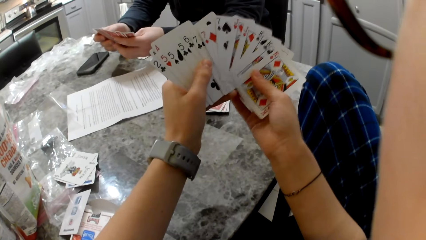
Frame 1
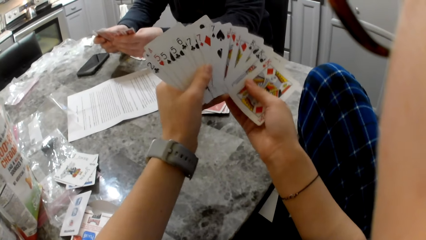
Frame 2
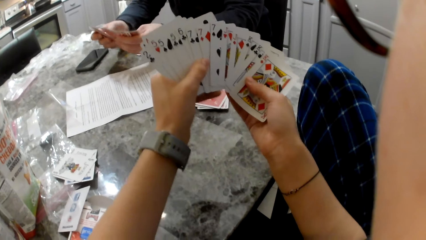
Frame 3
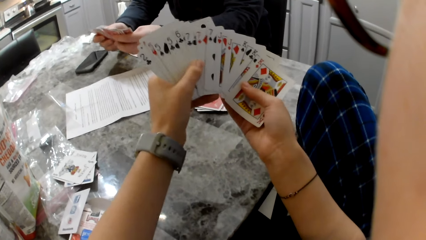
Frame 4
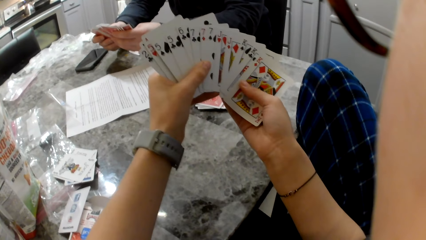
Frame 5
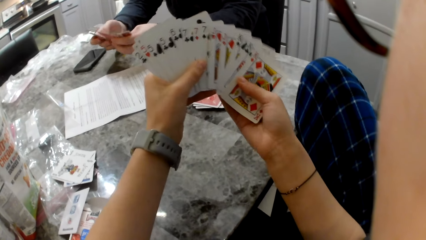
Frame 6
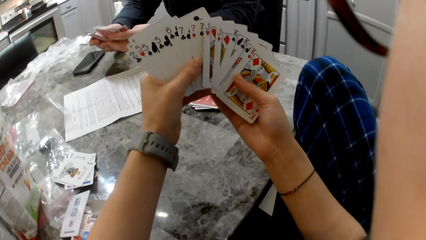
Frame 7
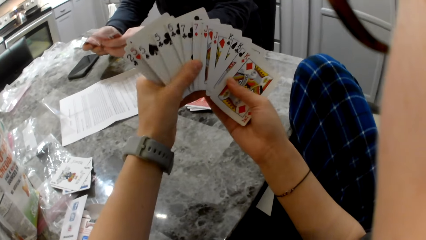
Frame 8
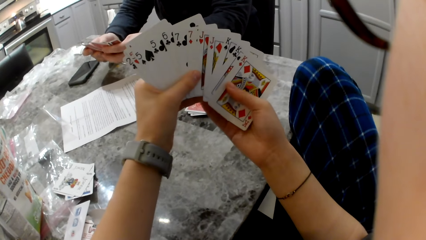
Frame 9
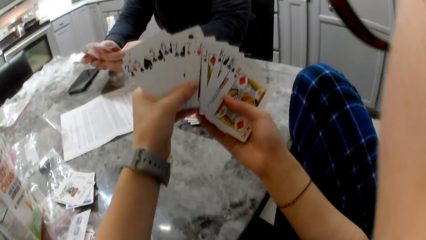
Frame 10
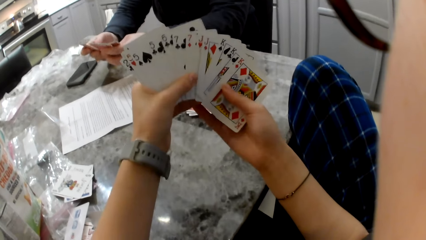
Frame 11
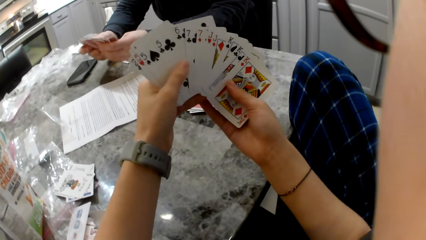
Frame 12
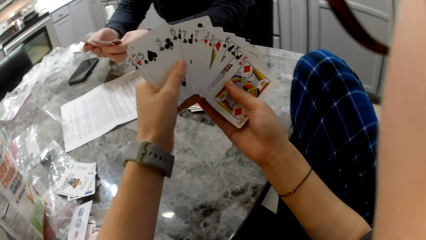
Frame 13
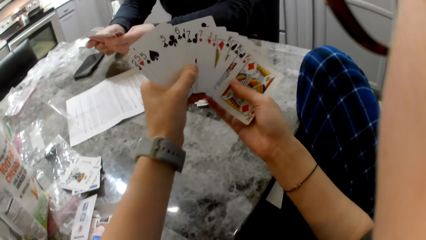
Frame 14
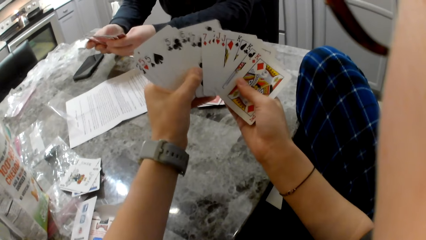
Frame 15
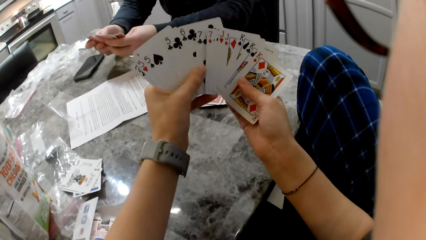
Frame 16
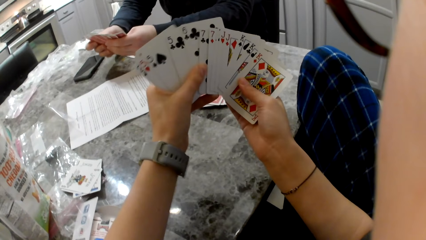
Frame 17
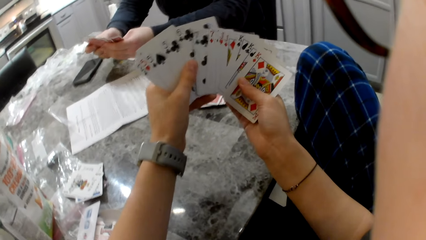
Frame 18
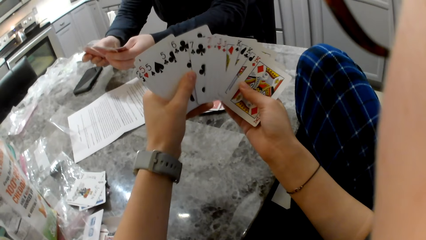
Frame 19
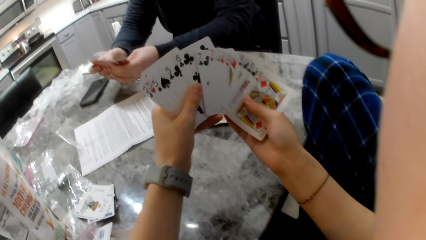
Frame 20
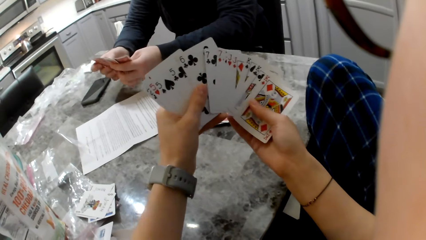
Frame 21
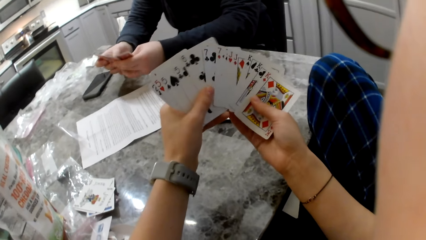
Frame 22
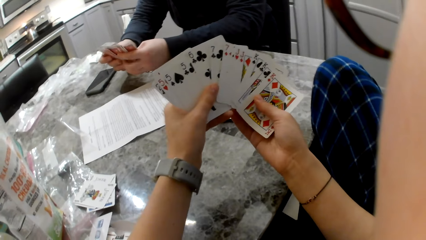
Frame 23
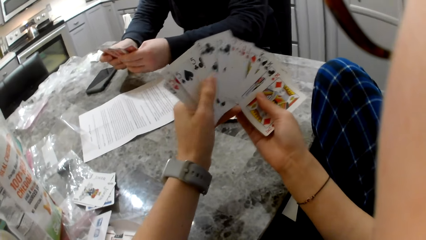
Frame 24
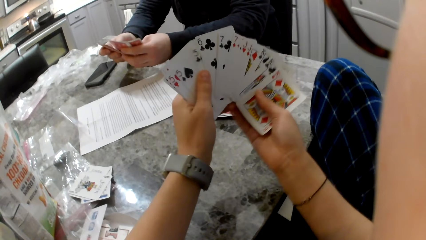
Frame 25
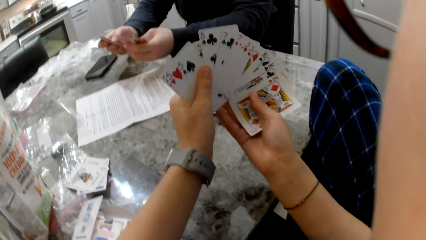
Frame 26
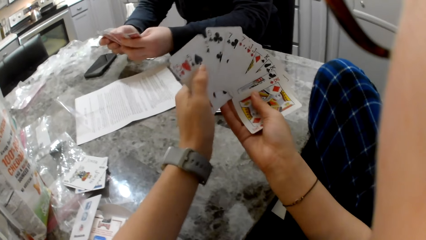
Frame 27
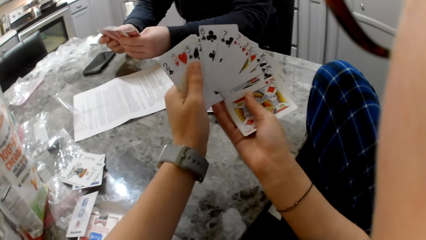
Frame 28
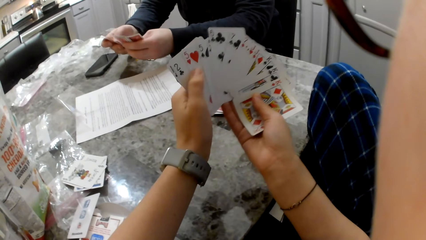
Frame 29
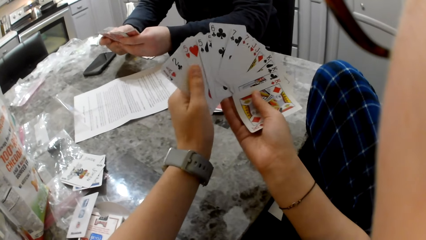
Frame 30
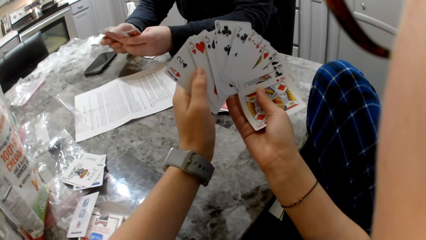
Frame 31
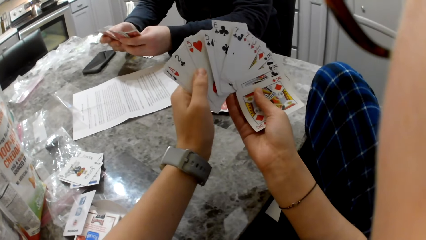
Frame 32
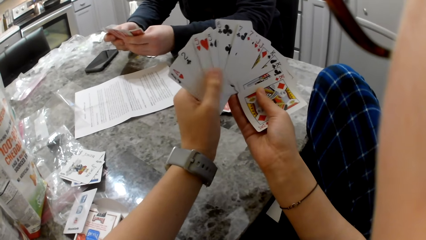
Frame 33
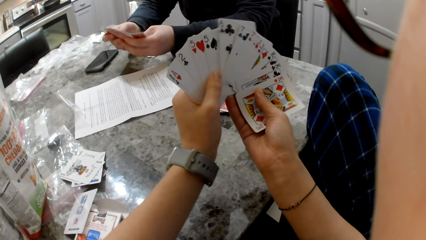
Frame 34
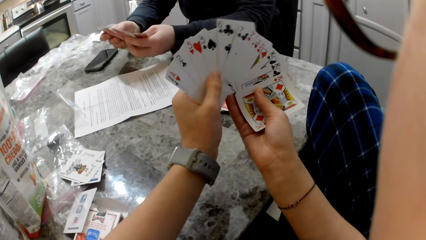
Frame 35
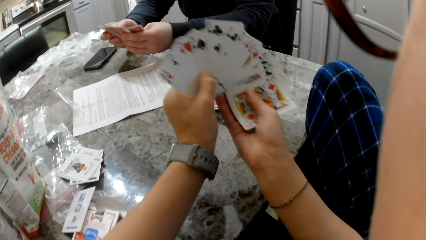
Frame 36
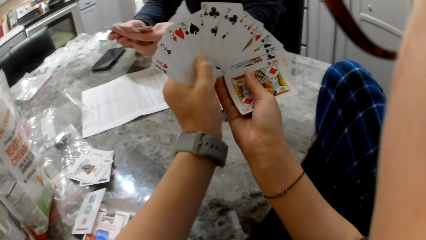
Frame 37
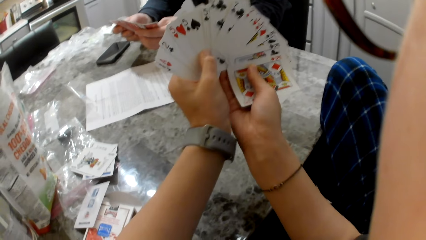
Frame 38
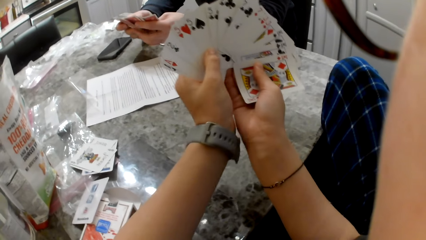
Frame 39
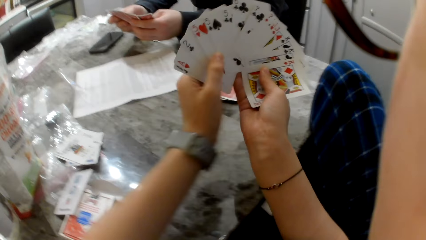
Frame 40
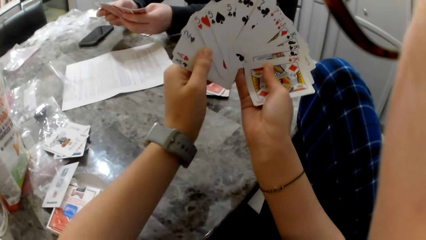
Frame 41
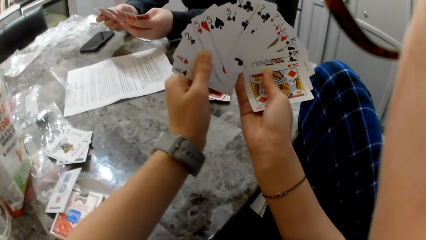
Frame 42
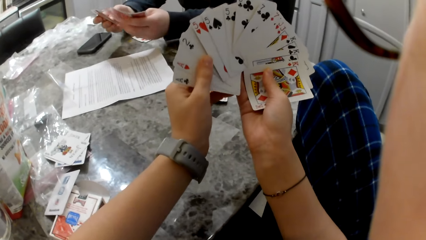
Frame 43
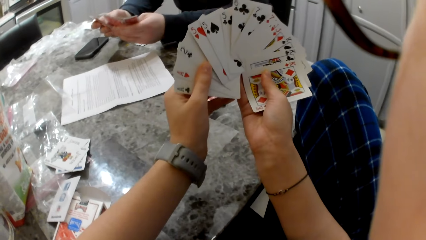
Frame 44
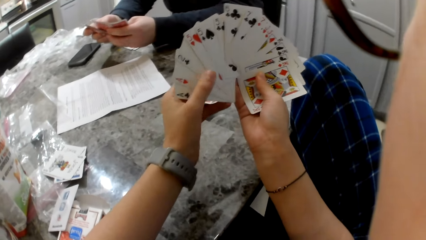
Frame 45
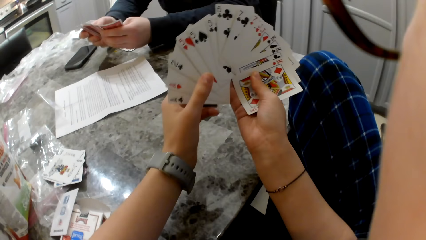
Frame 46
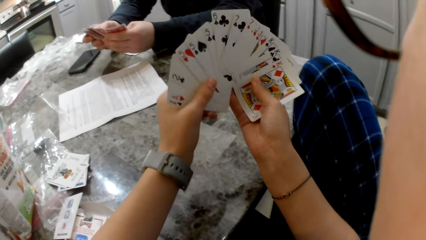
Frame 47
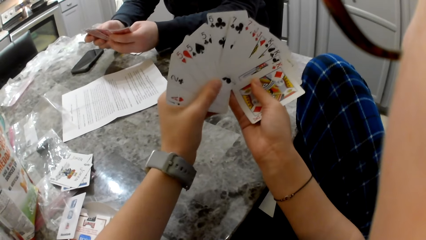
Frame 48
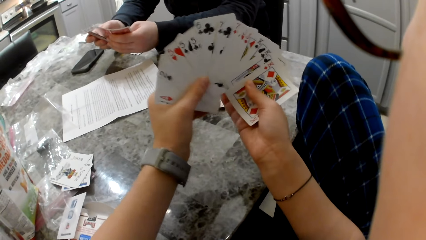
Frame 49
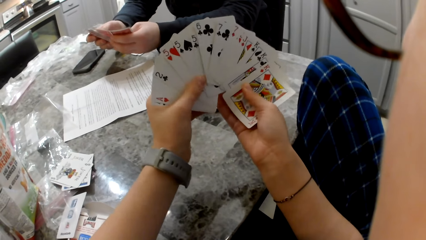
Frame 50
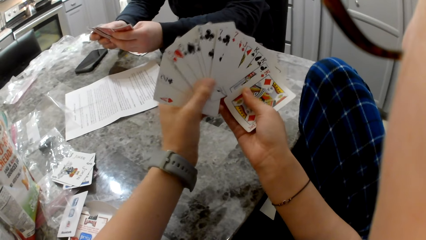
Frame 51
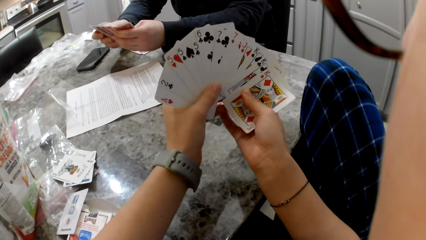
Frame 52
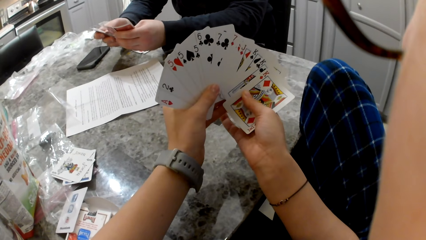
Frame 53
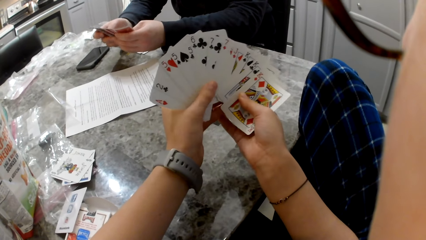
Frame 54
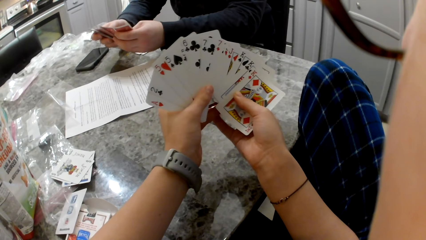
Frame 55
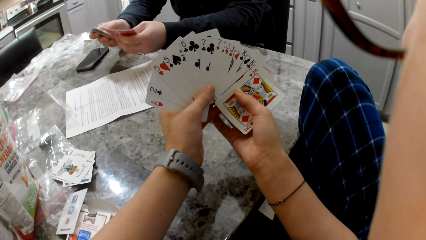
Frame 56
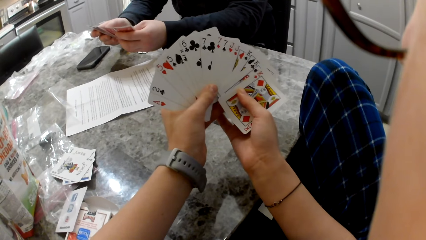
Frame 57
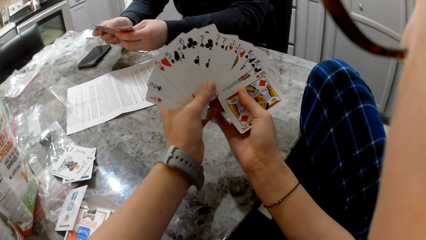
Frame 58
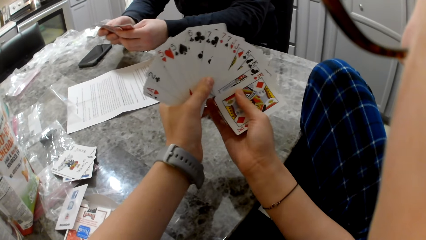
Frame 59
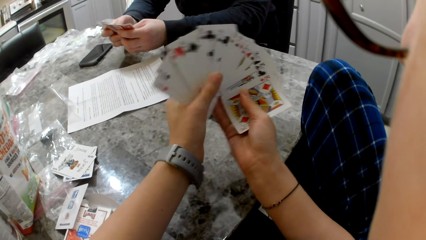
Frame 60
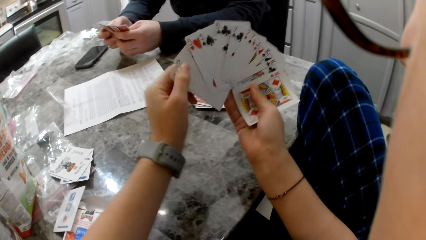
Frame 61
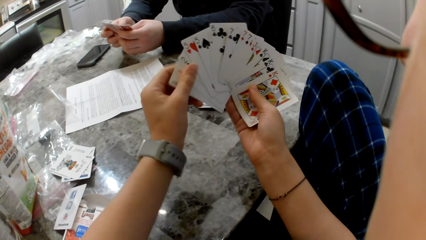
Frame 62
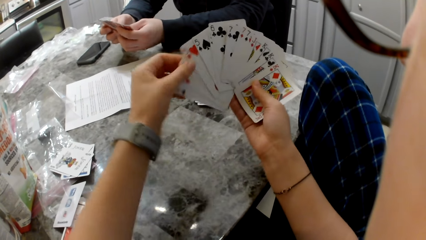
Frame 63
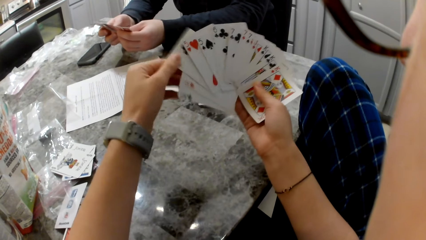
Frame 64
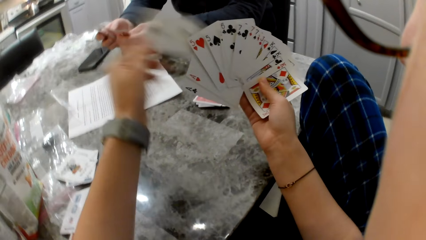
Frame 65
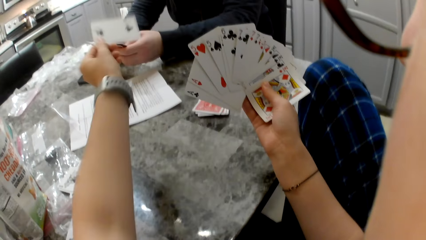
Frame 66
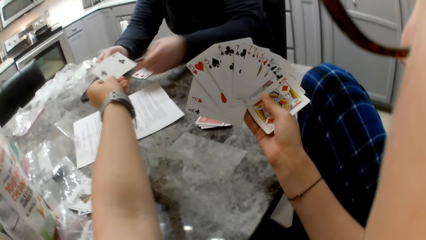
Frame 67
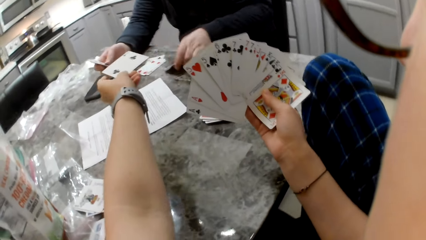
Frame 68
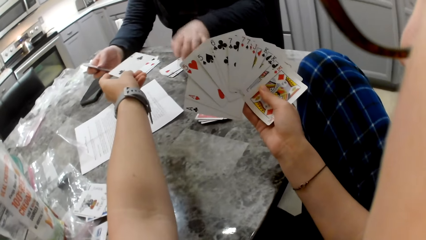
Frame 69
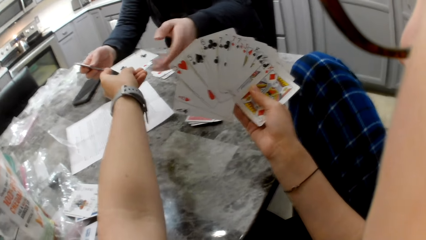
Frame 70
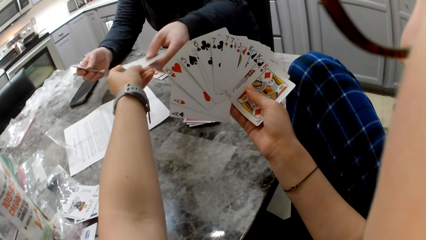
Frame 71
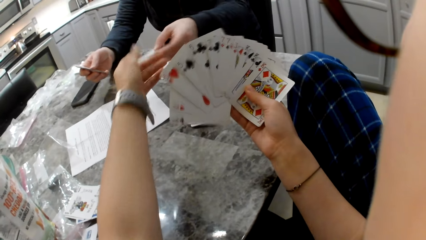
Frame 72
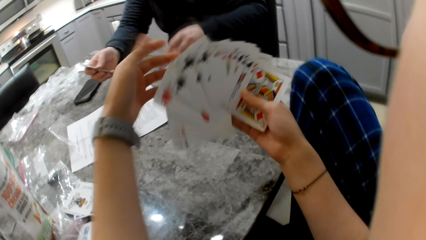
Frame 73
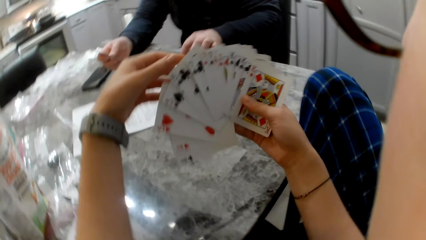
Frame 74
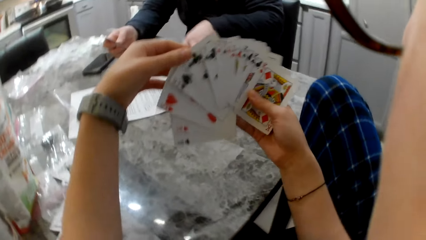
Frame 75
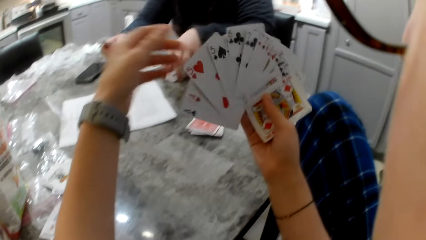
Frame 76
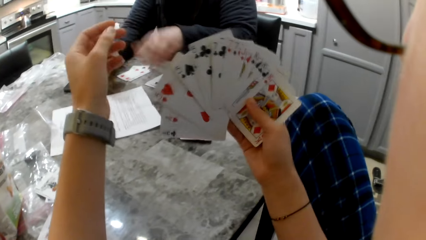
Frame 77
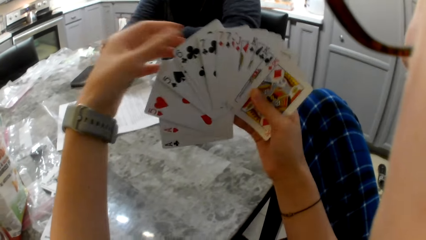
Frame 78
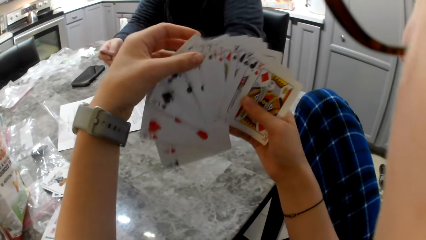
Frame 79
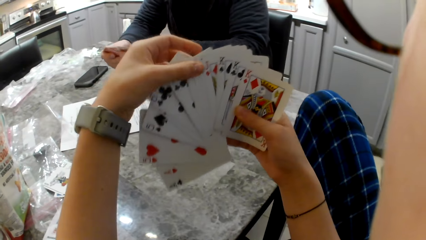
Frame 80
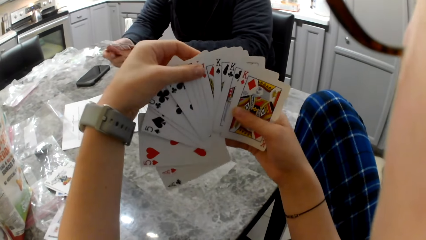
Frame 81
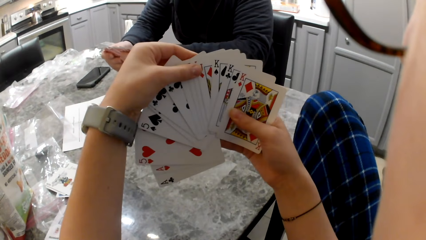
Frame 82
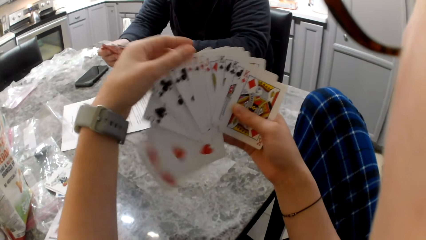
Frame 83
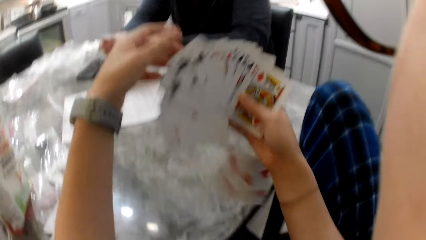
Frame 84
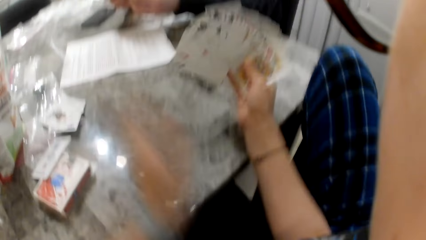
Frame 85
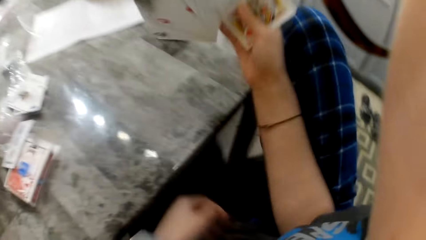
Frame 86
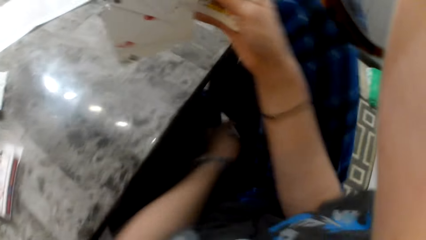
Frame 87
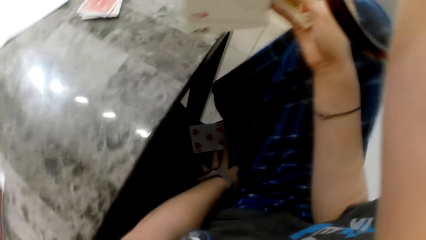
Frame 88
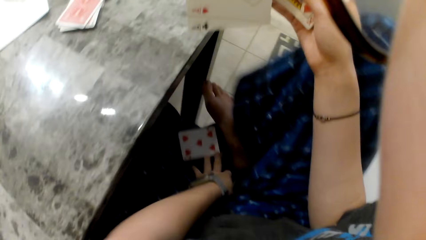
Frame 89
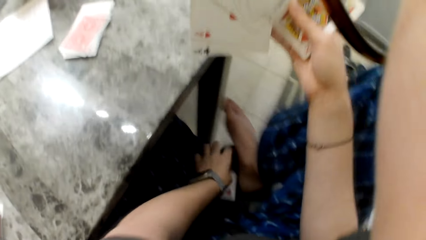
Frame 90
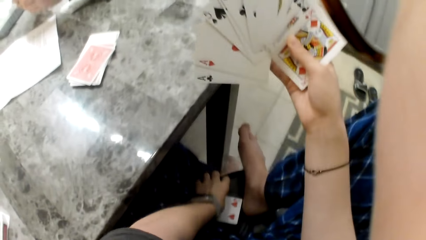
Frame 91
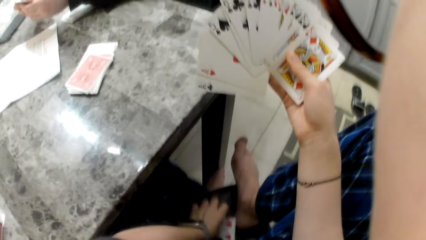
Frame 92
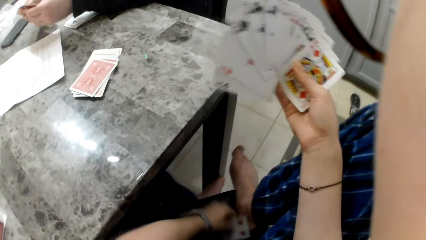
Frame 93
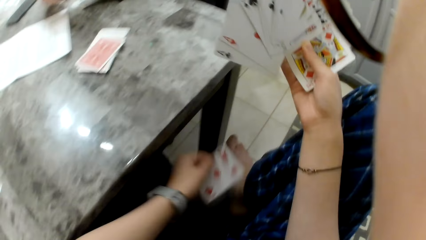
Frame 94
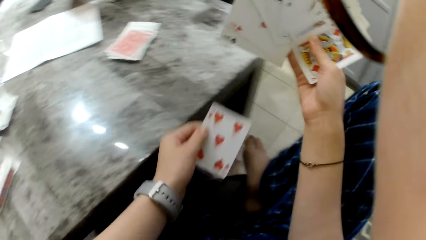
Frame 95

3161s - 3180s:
The camera wearer gives a man a card from the cards in her hand. The man puts cards on the table, picks the card, and drops the card on the table. The camera wearer drops a card on the chair. She picks the card from the chair back to the cards in her hand.
